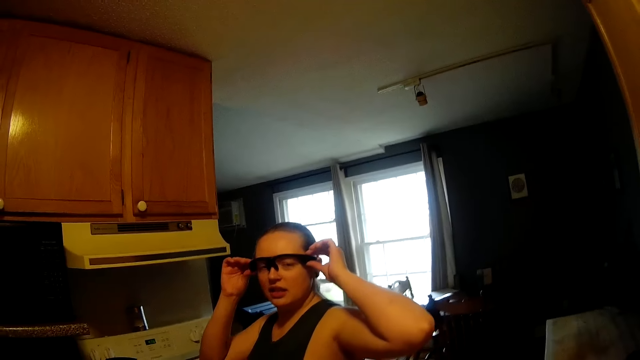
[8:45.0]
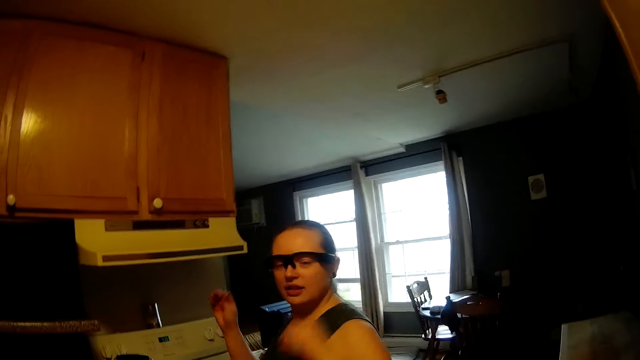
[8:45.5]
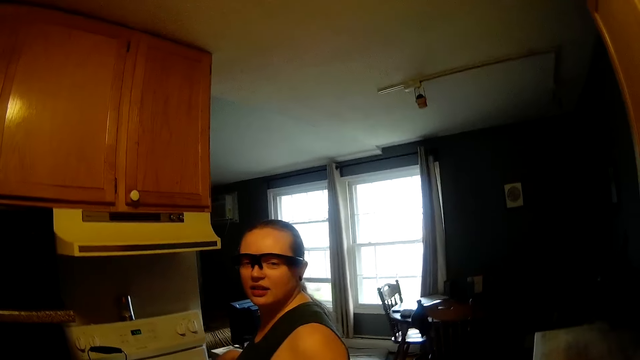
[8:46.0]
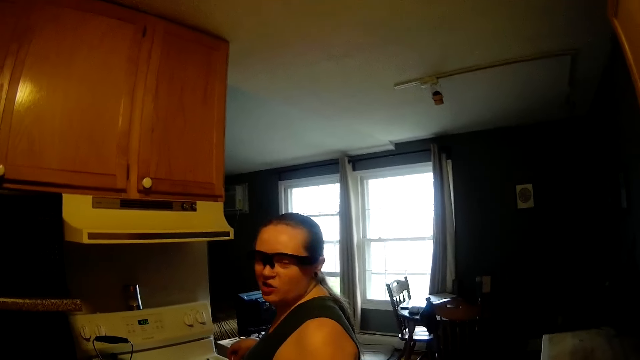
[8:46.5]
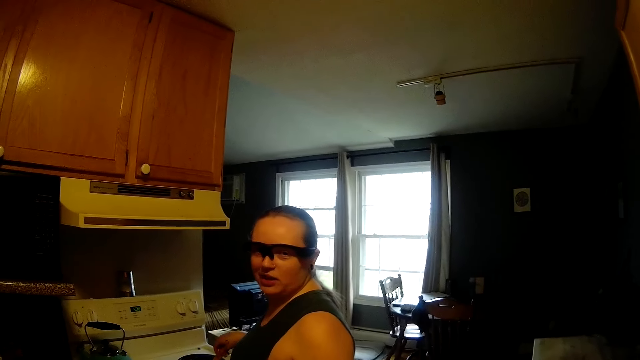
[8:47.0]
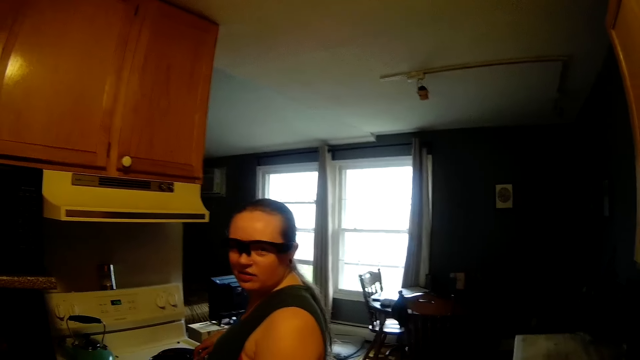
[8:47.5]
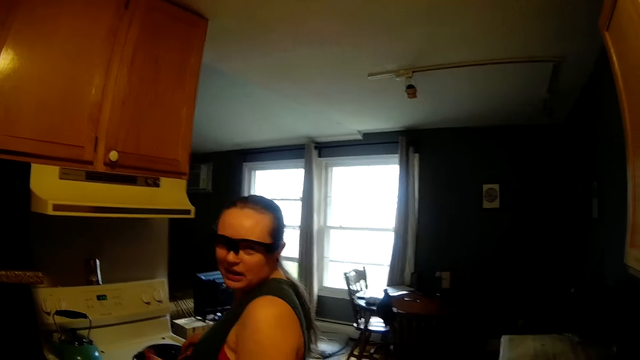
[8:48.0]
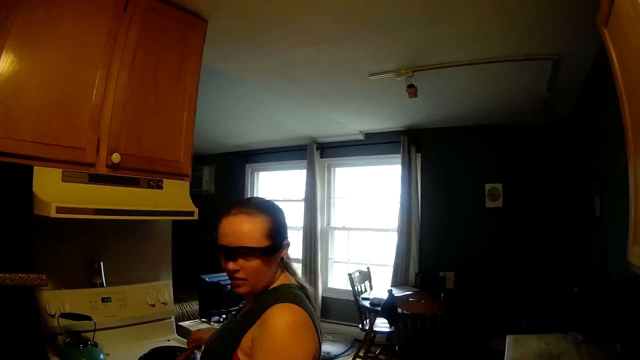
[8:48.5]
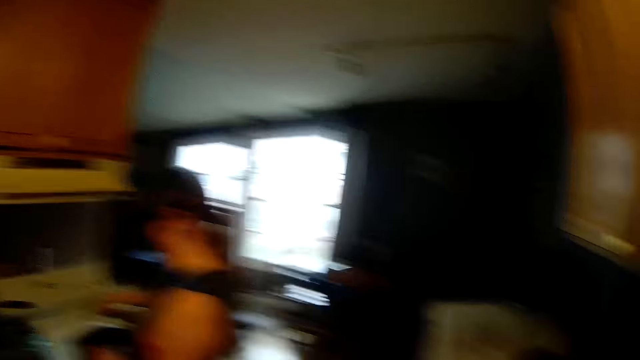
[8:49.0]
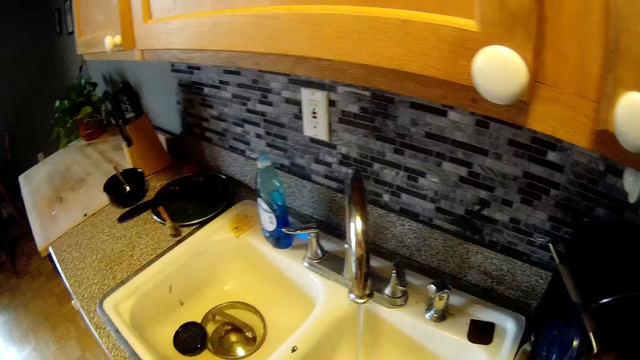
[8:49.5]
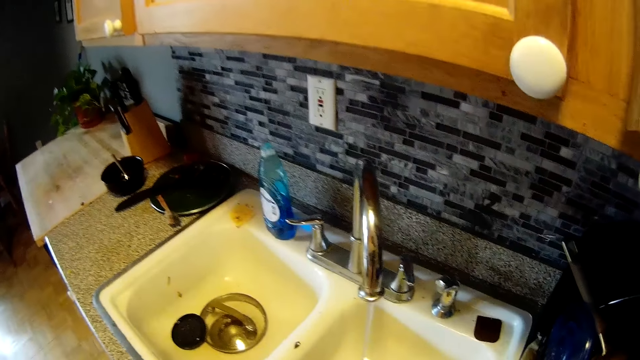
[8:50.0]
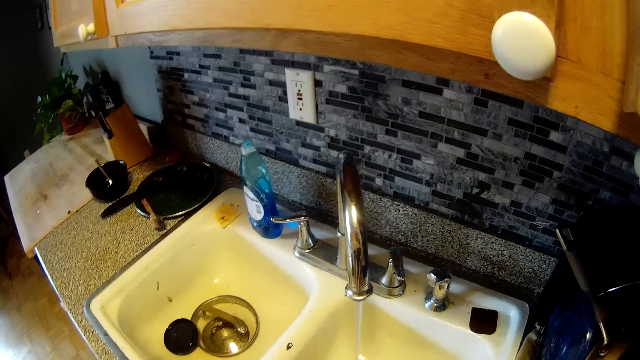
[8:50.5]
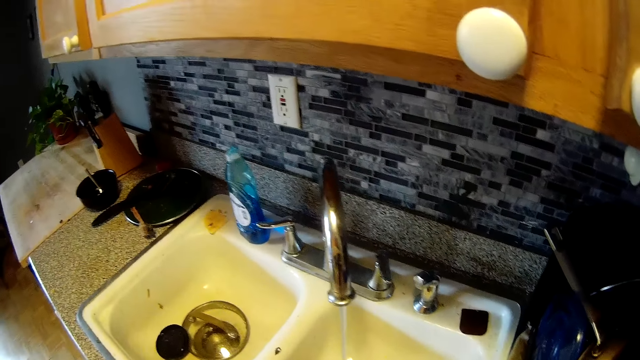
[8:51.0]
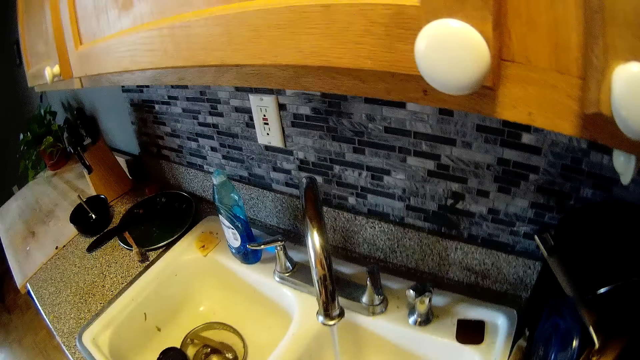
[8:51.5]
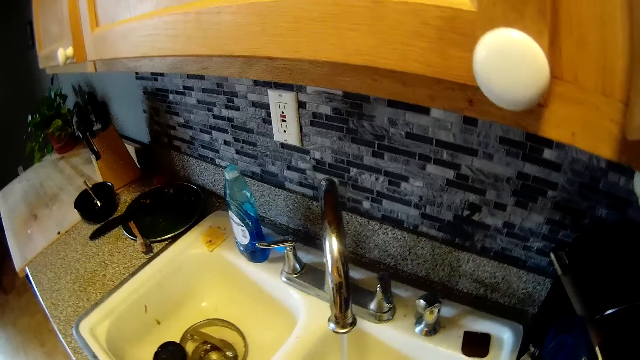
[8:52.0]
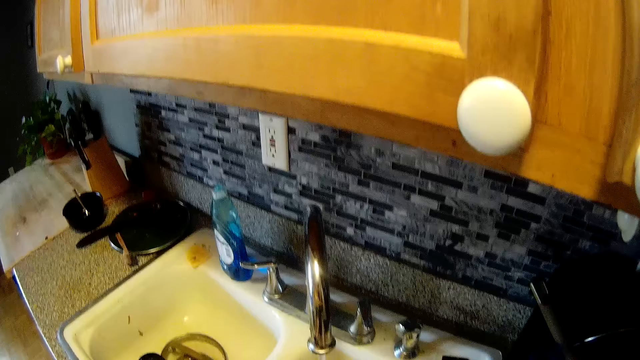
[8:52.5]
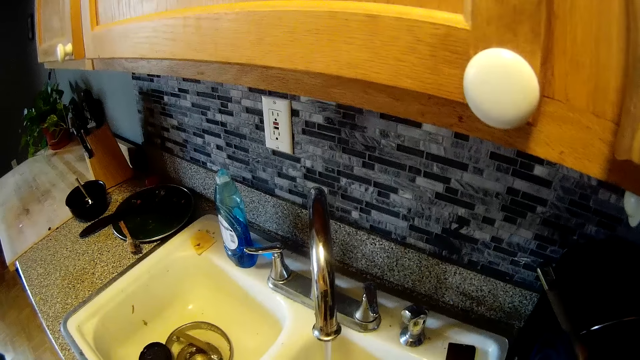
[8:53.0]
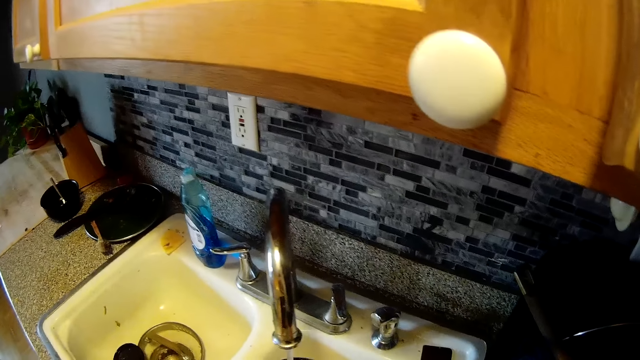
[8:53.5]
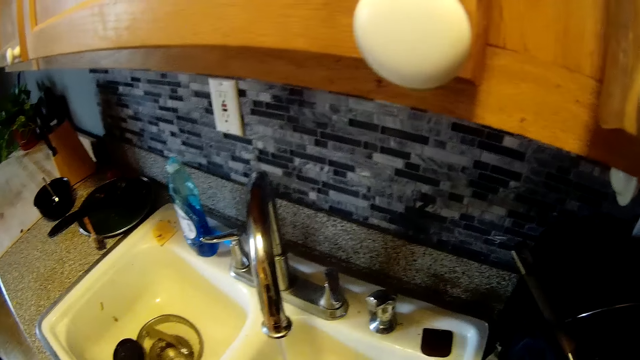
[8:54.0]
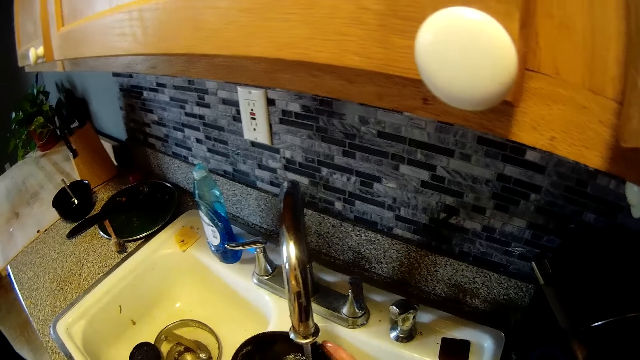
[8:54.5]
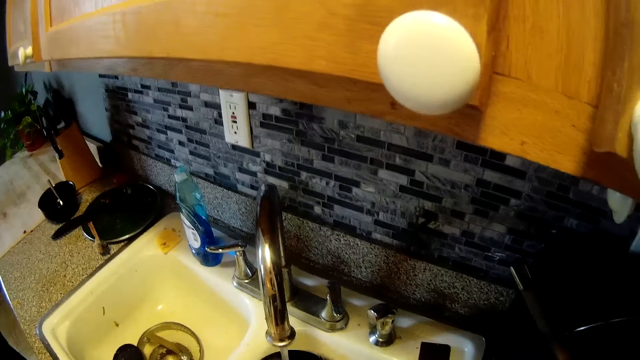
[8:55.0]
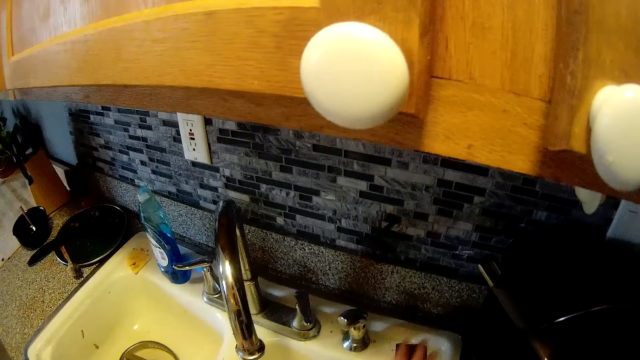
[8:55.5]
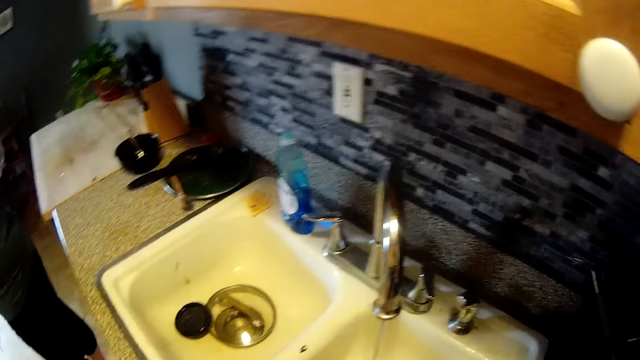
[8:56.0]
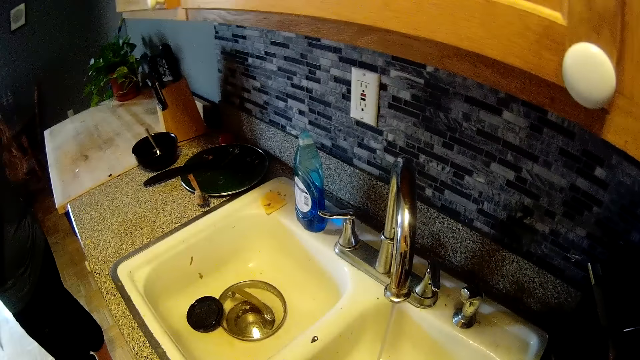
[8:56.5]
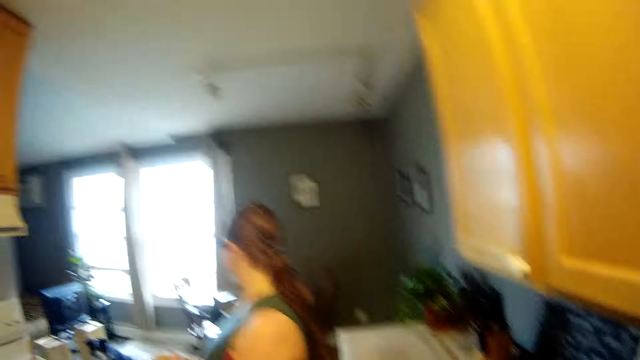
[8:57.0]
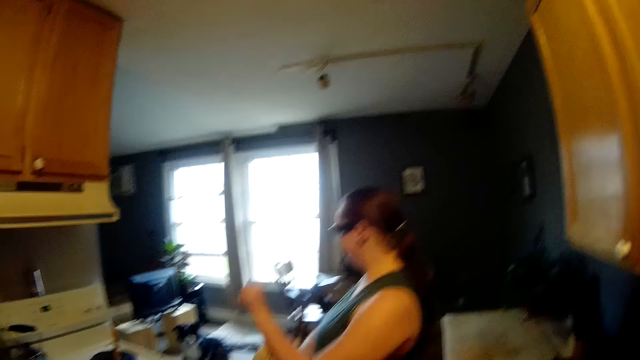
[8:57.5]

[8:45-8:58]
The woman adjusts her glasses with her hands. The camera wearer stirs the pasta in the pot on the cooker with the stir spoon in her right hand. They talk to the woman. They rinse the pan under the water from the tap in the kitchen sink with his left hand.

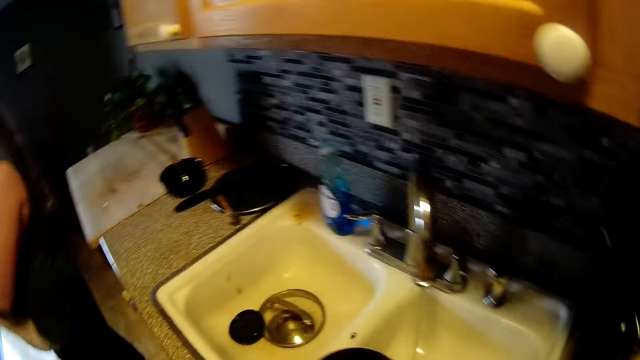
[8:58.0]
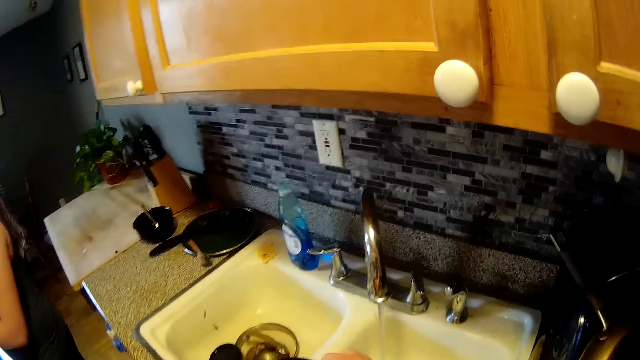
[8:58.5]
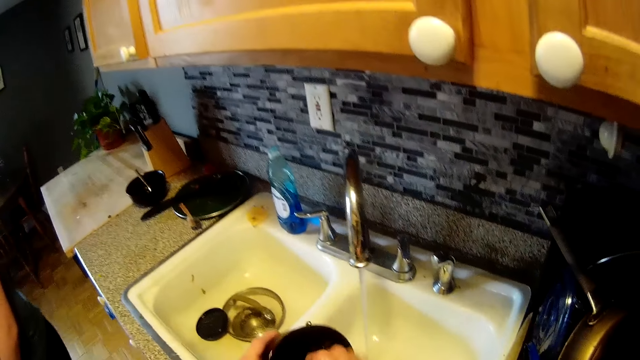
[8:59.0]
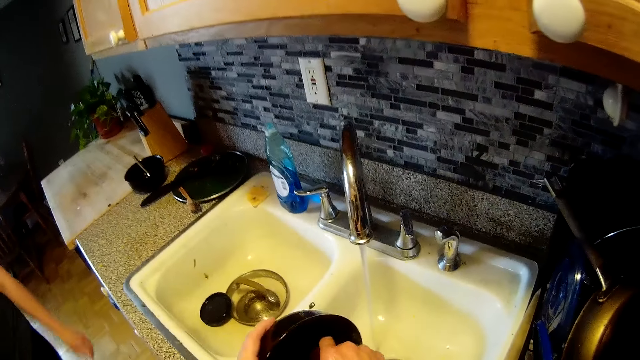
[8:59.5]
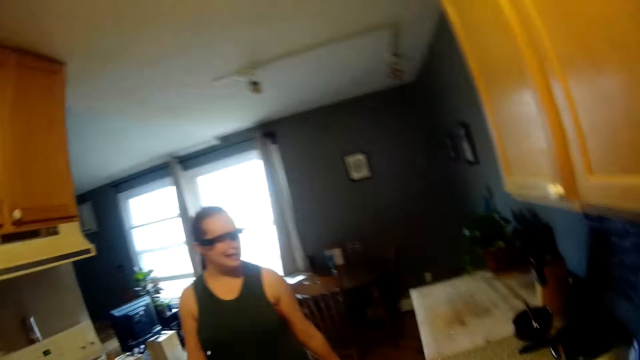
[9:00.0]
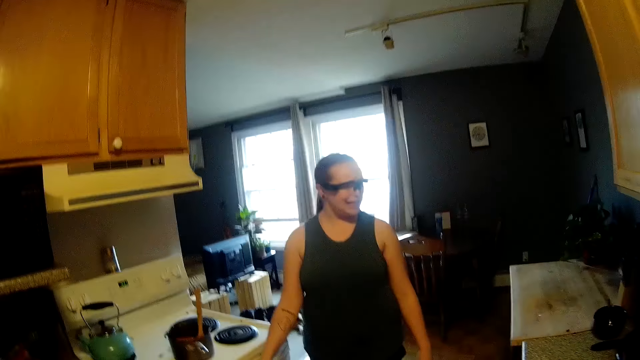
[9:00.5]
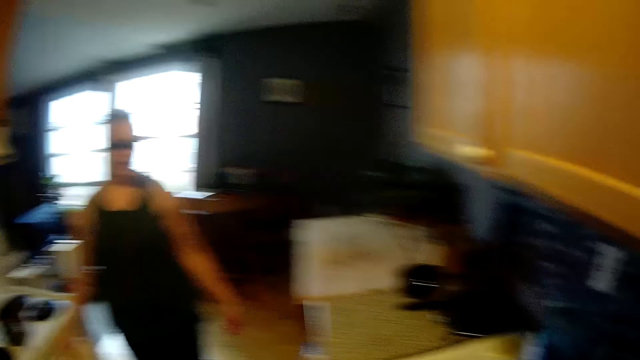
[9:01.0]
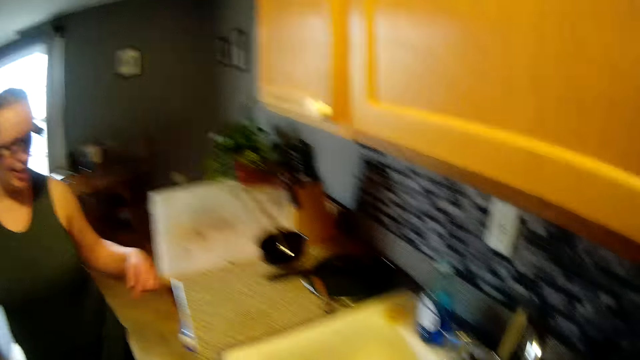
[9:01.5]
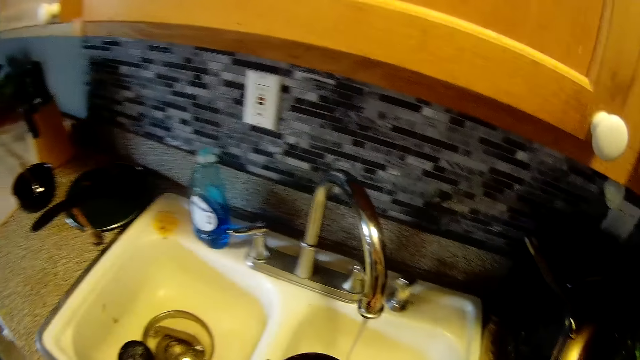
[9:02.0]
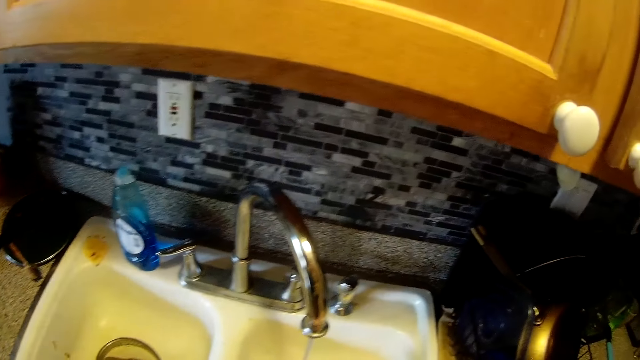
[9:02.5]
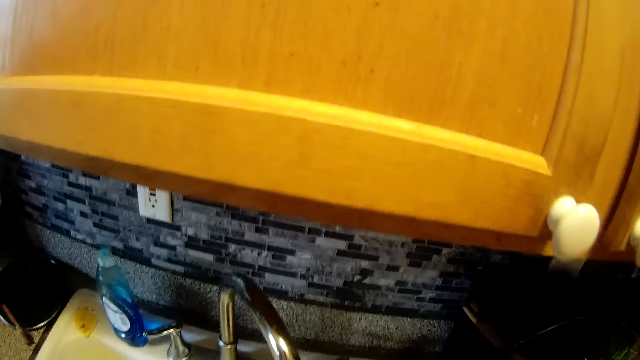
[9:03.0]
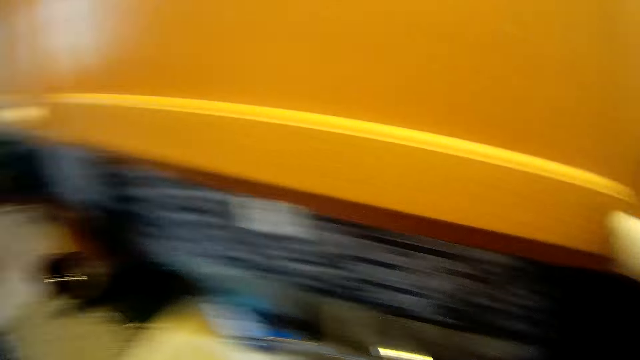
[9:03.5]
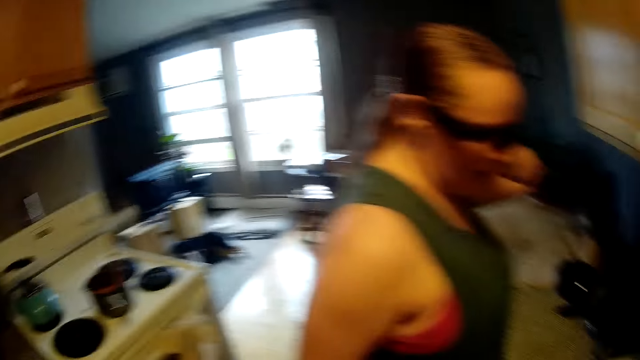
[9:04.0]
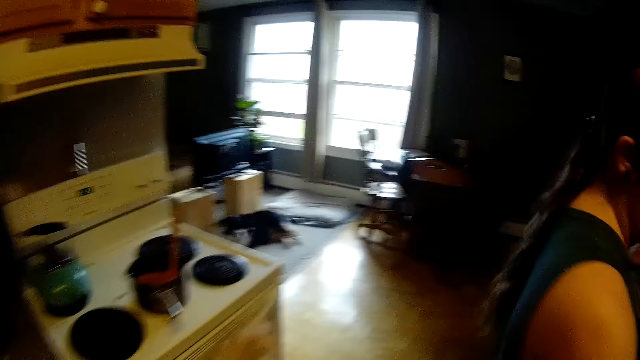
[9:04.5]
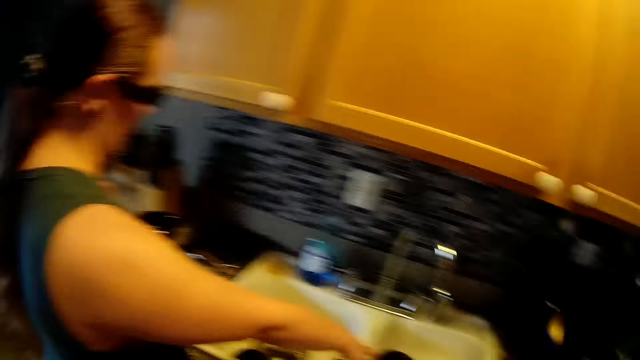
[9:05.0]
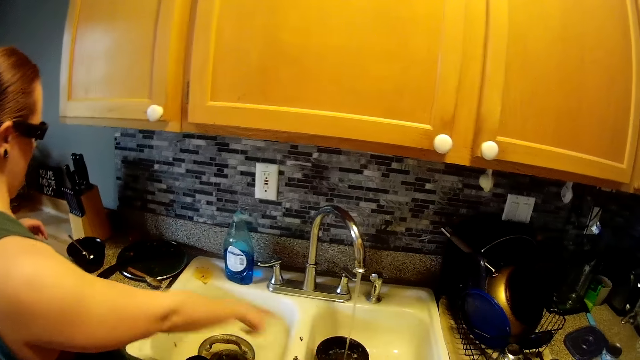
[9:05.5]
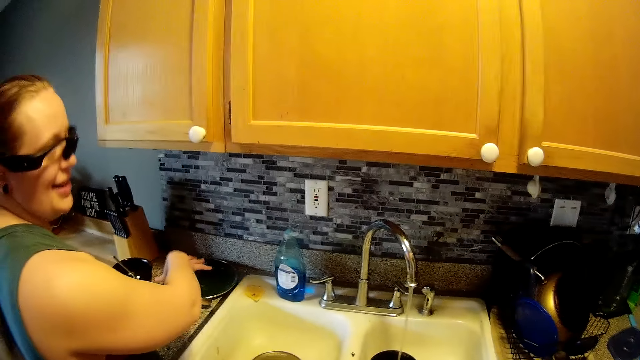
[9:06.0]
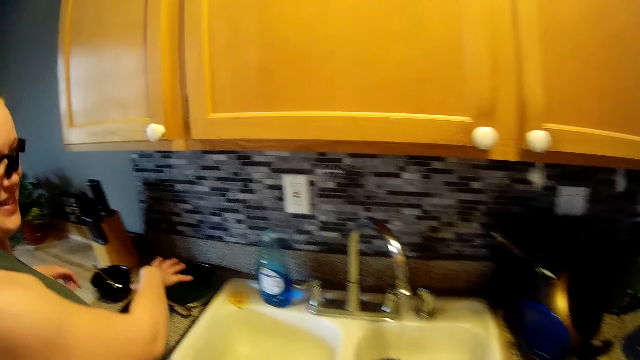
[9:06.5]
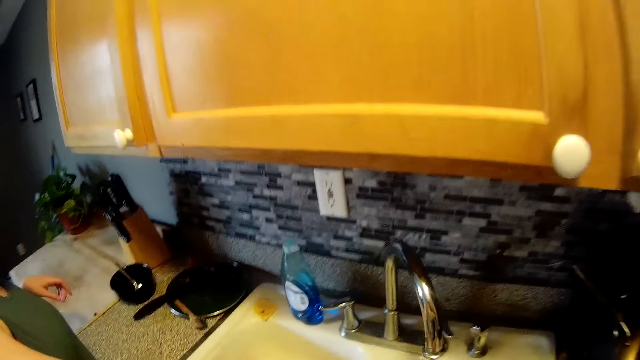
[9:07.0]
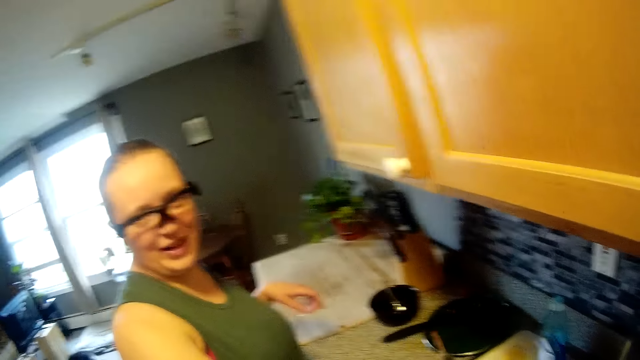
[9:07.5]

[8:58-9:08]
The camera wearer washes the plate.
